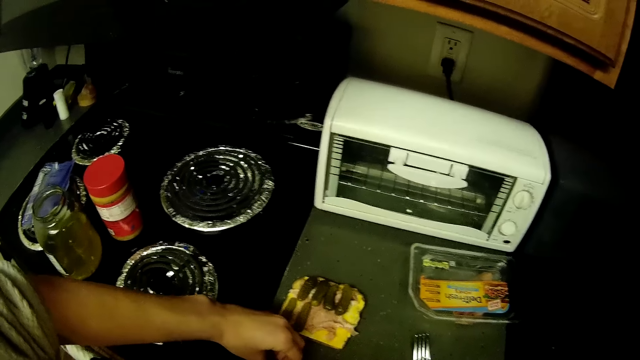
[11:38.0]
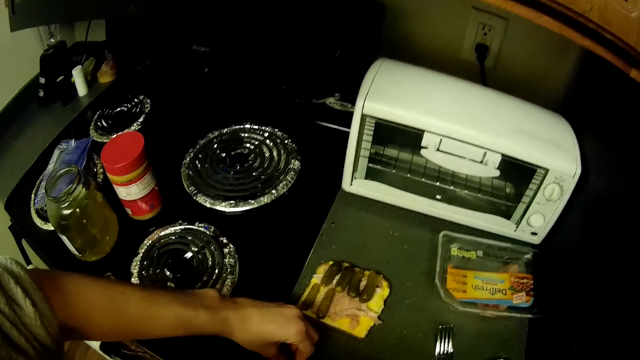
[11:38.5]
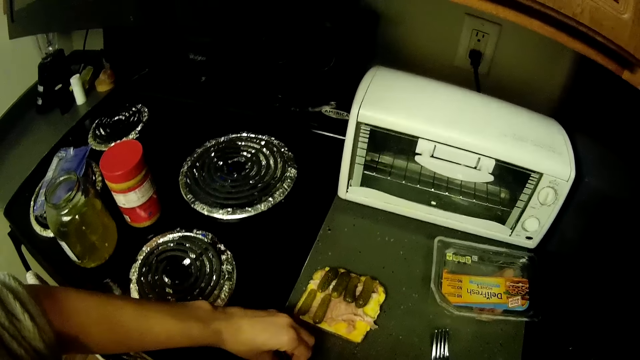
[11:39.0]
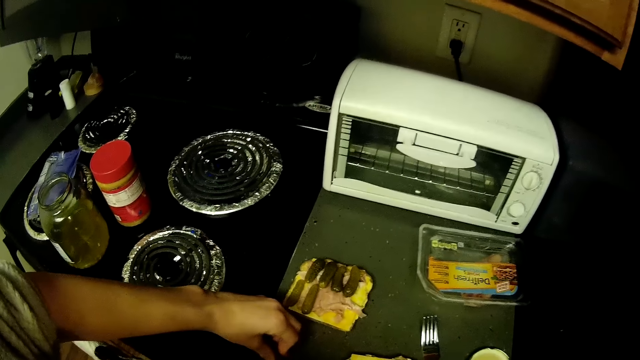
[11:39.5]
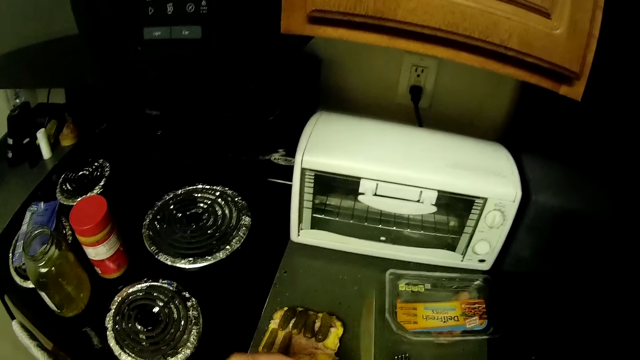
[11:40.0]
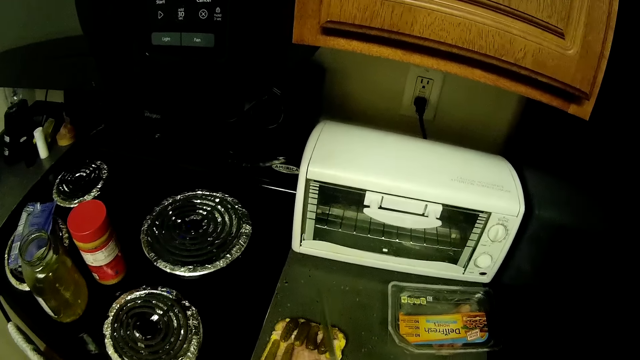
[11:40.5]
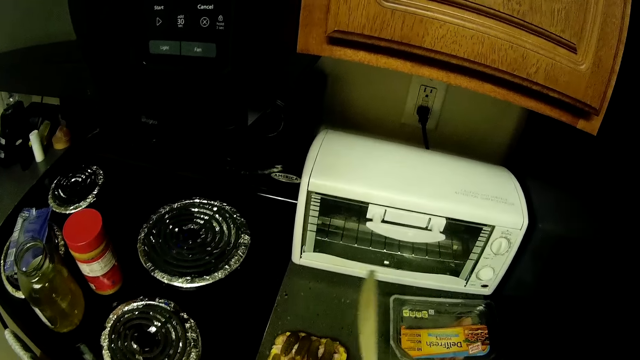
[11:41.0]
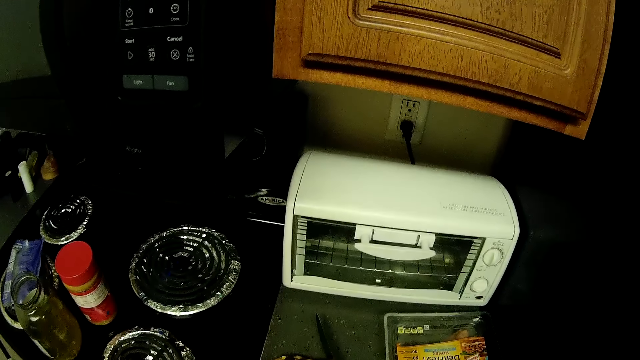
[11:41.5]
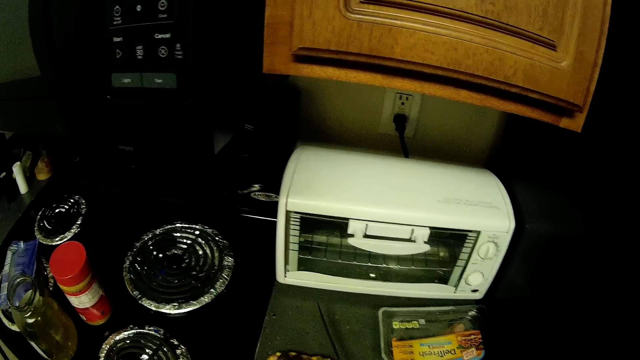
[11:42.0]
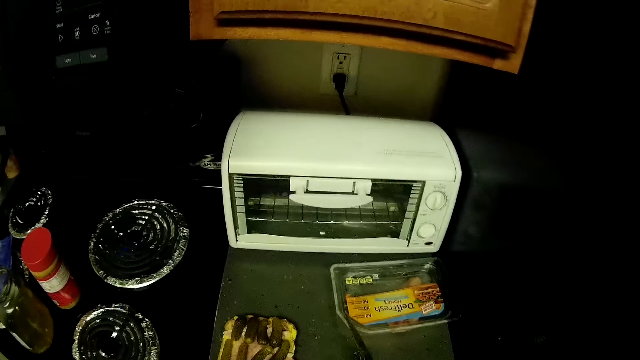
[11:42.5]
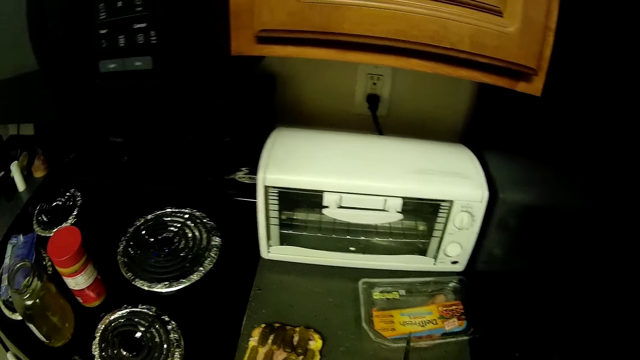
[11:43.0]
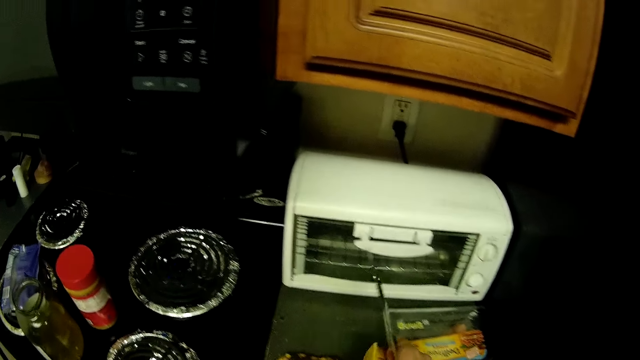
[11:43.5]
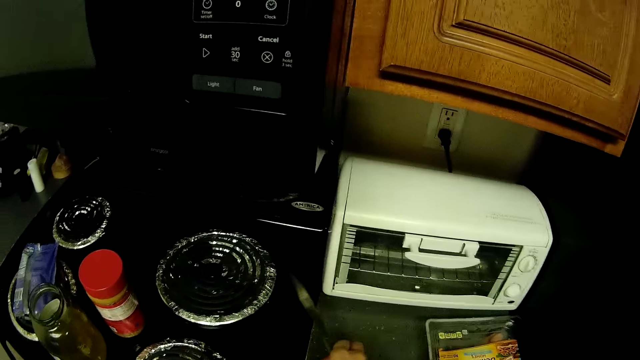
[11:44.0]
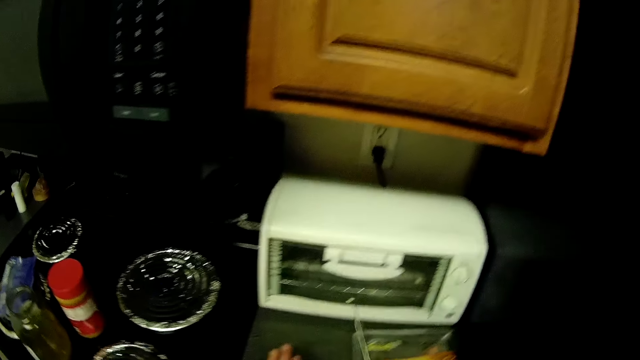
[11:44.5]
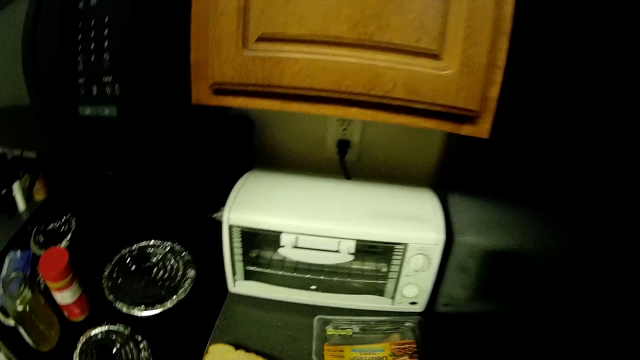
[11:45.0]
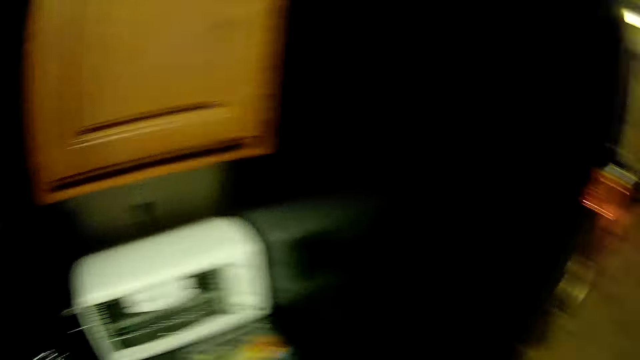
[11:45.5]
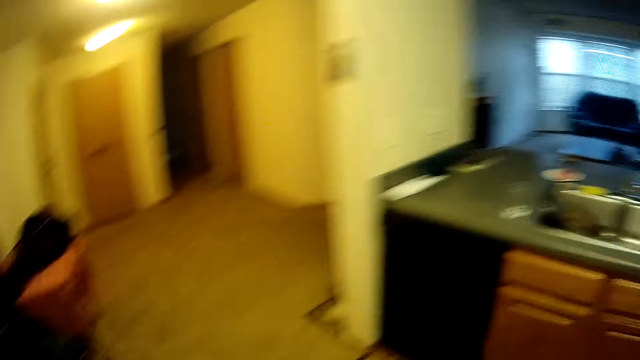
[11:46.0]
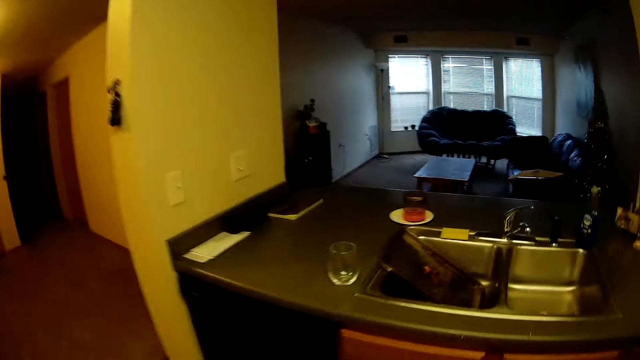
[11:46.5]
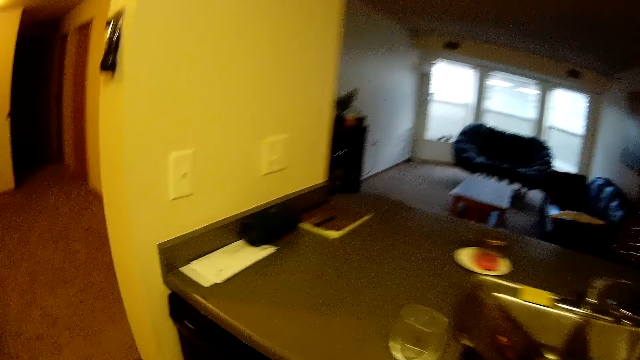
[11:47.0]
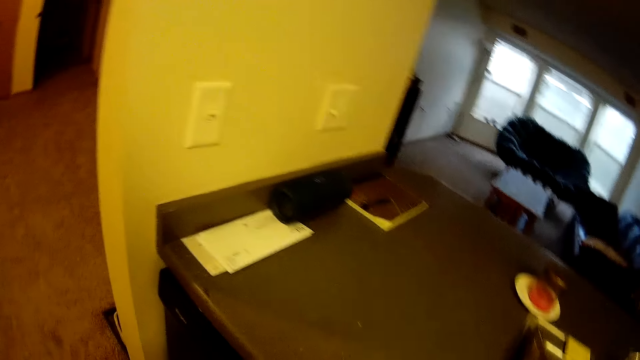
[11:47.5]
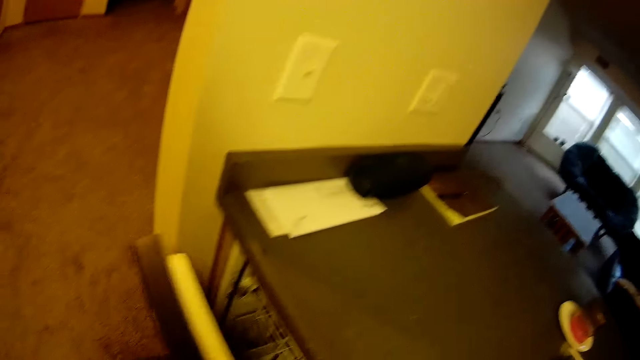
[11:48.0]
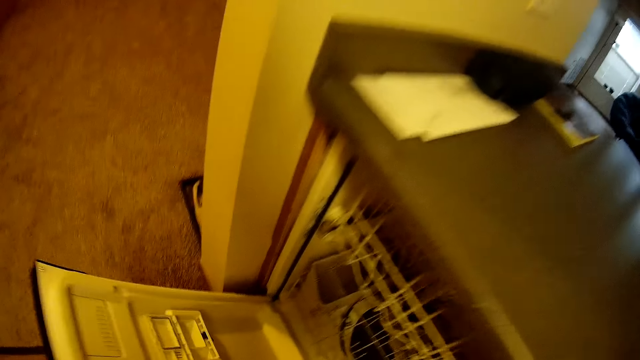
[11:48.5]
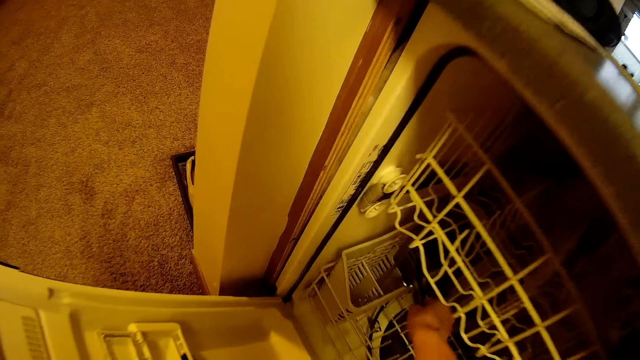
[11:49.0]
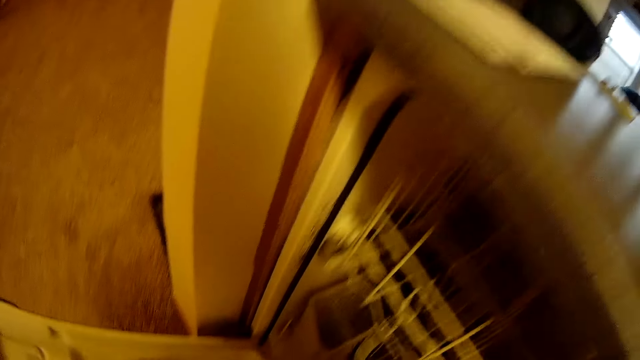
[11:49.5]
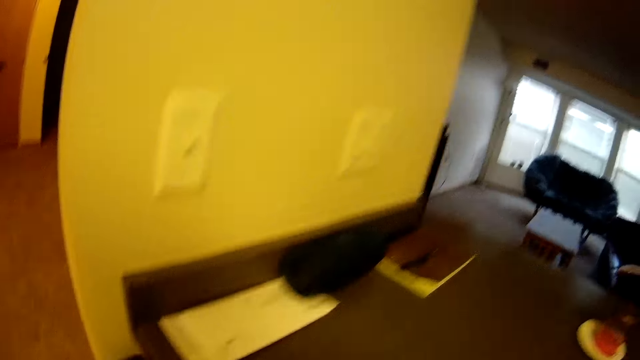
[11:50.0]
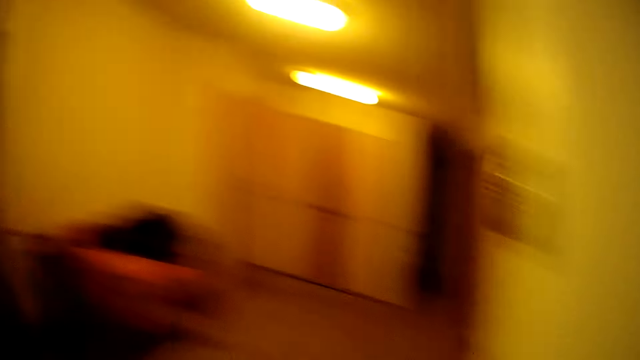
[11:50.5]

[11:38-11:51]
The camera wearer puts the pickle on the slice of bread. They put the pickles on the bread. They walk towards the dishwasher, open the dishwasher, drop the knife and fork in the dishwasher, and close the dishwasher.

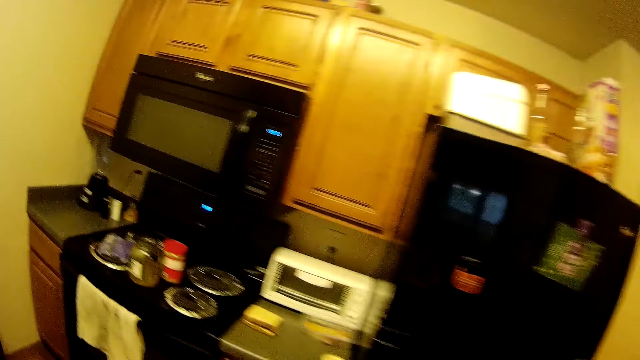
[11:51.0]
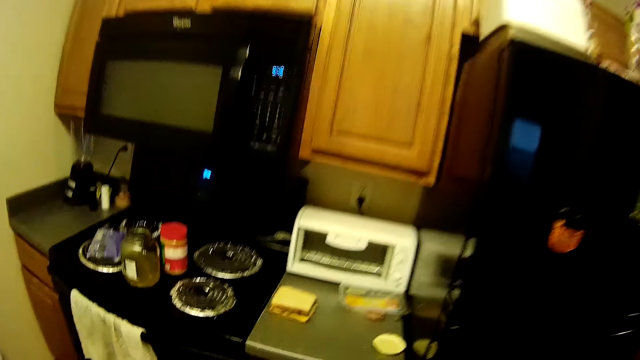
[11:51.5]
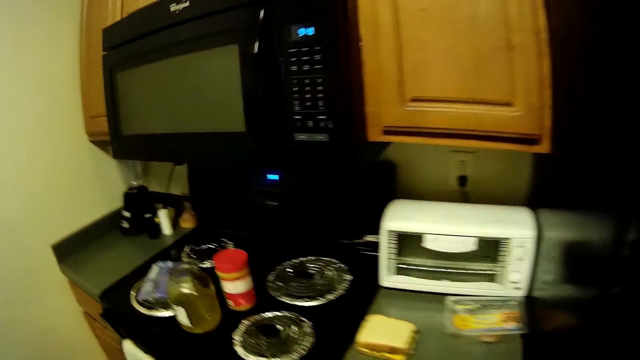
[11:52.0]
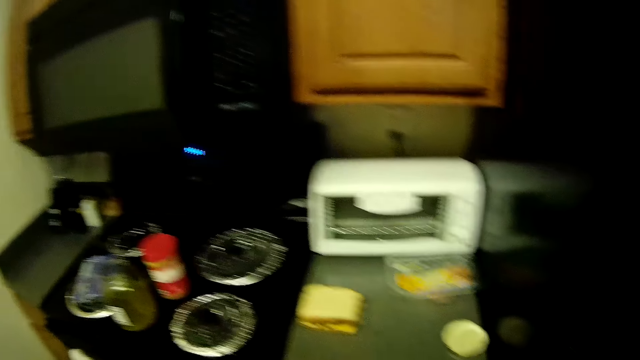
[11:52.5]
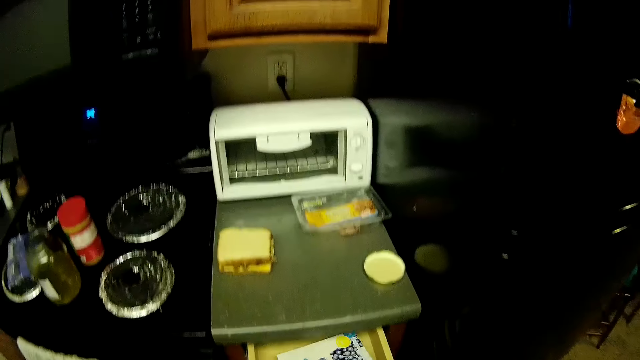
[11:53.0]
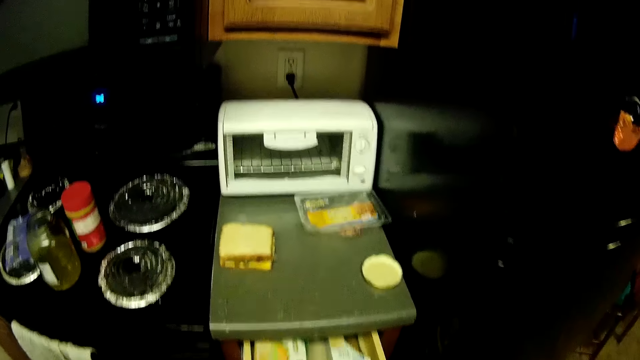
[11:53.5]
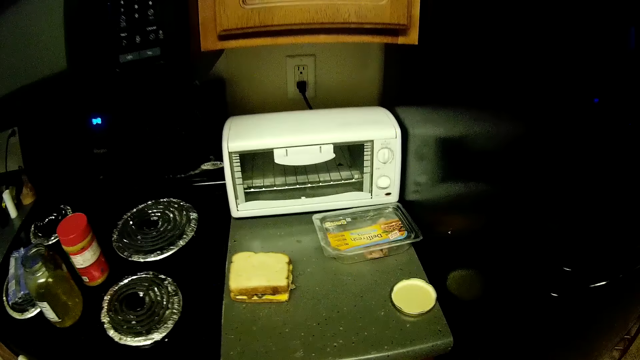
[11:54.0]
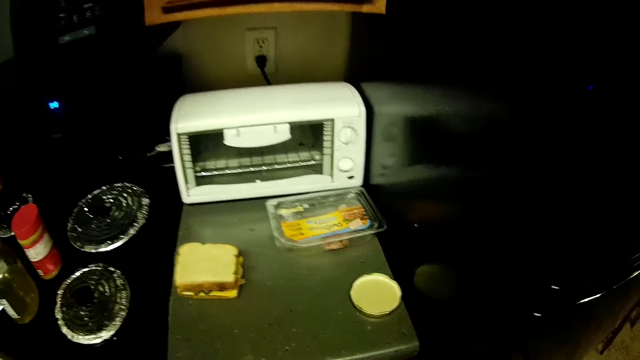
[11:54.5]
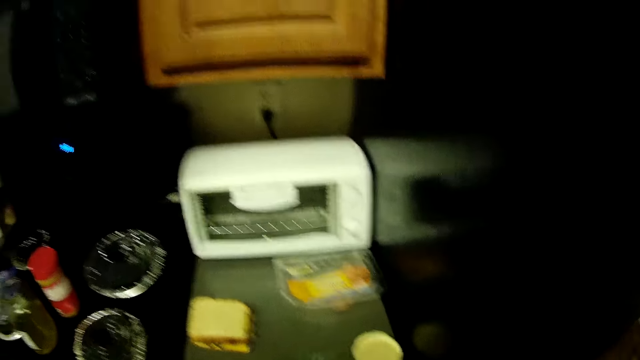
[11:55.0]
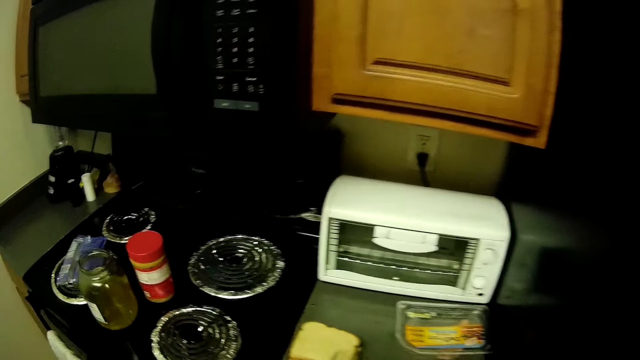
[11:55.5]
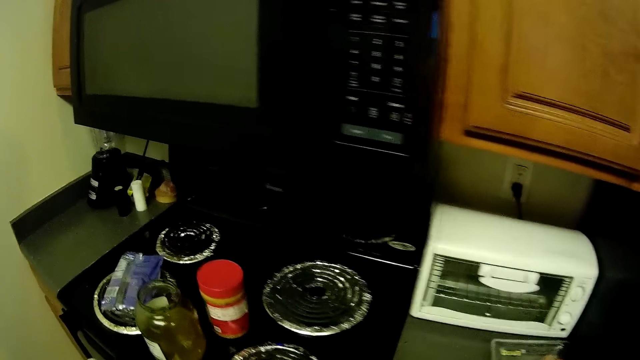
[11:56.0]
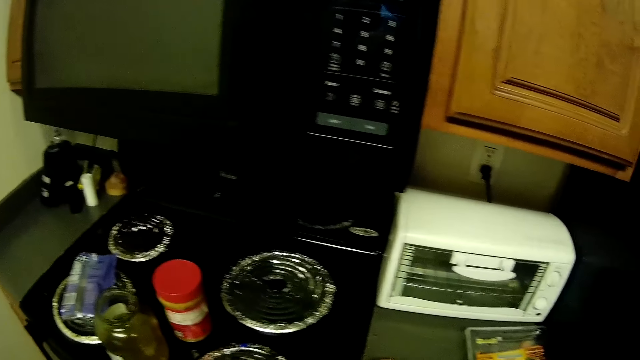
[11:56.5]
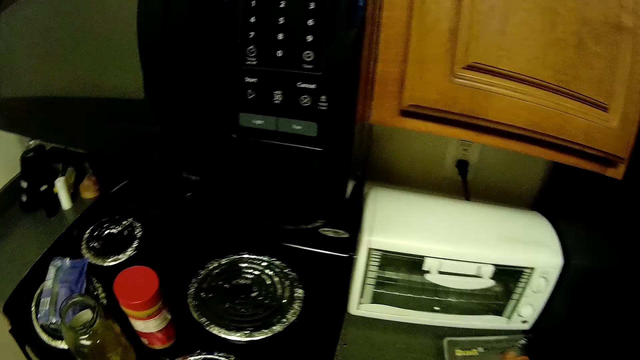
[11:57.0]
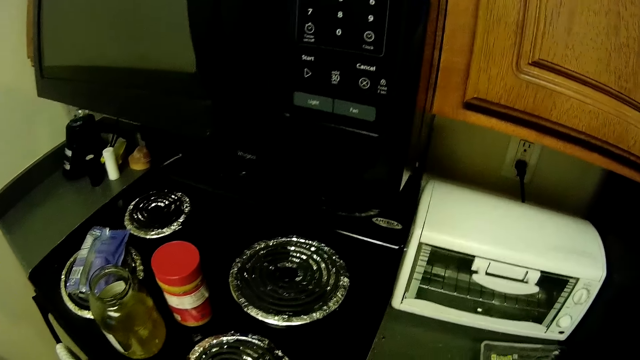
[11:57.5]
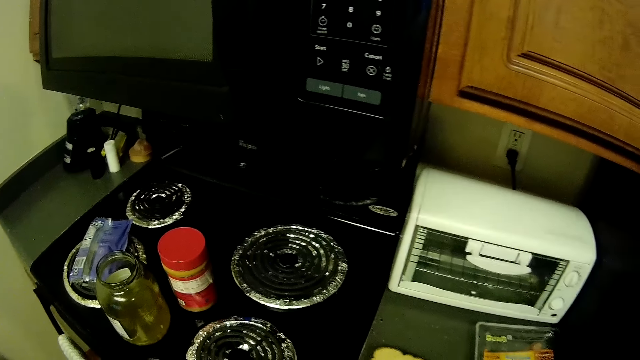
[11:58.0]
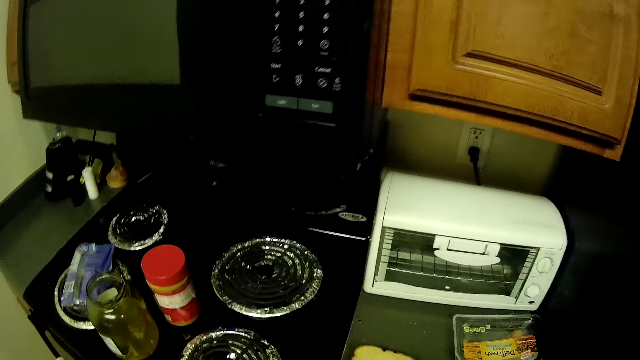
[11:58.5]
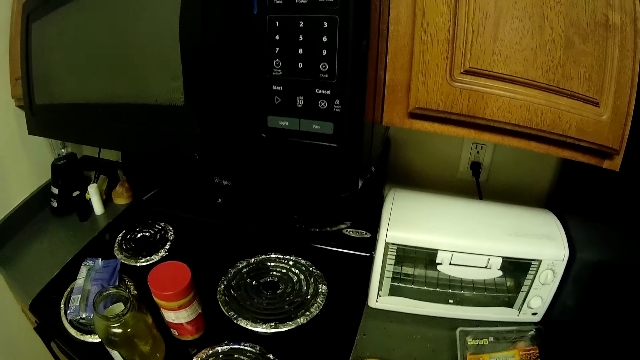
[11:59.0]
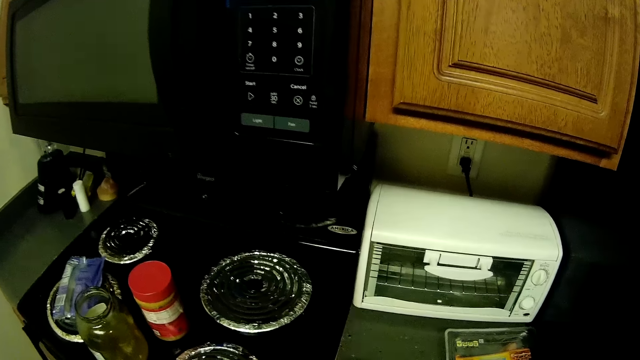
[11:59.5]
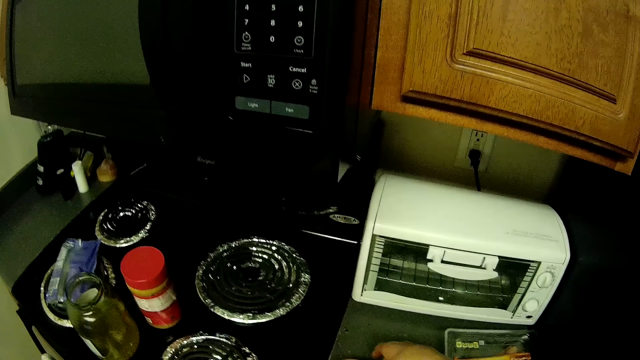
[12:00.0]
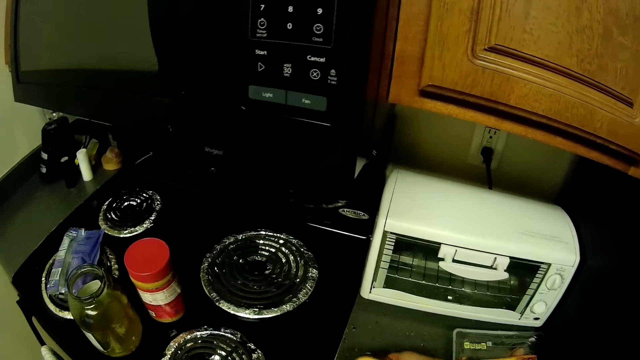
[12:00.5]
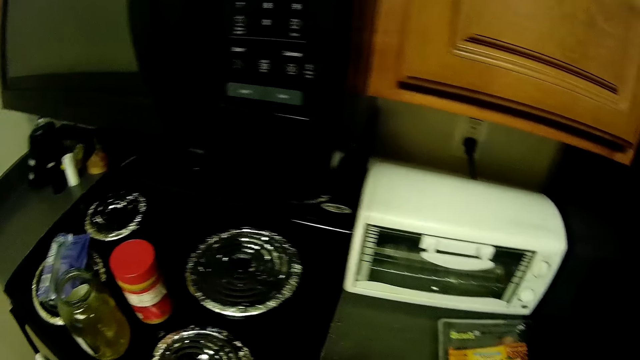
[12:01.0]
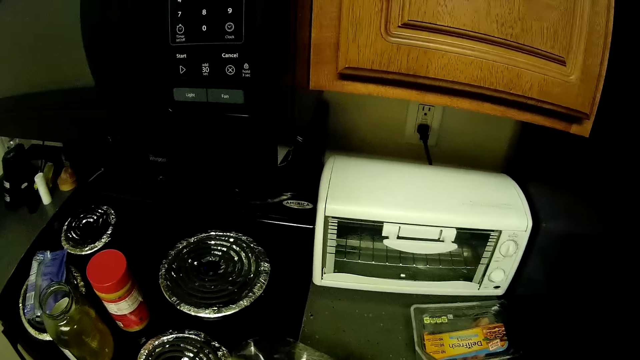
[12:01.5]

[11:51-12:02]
The camera wearer walks across the kitchen towards another drawer. They open the drawer and pick up a plastic sandwich bag from the drawer.
